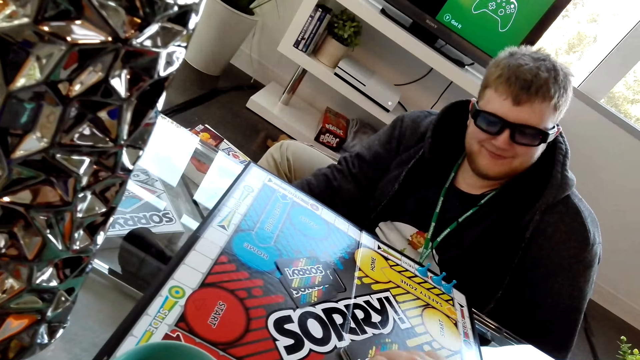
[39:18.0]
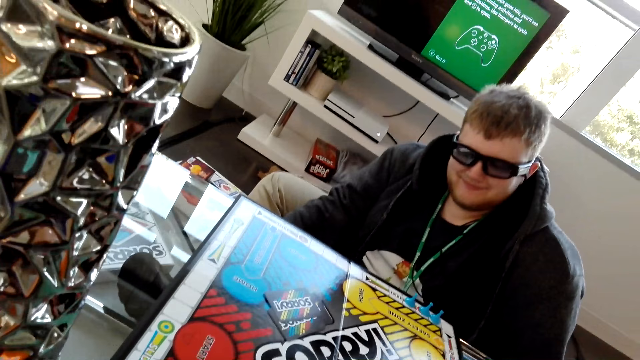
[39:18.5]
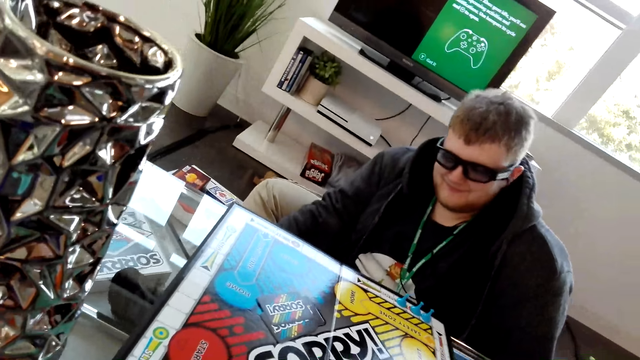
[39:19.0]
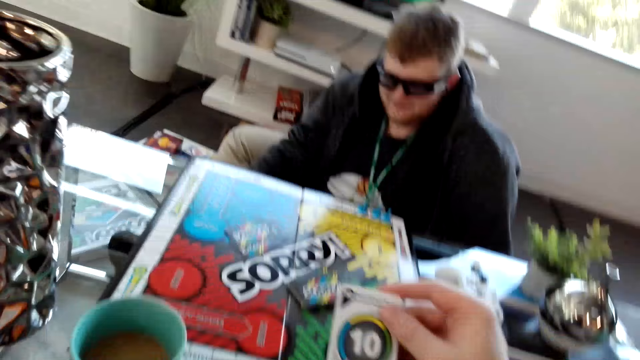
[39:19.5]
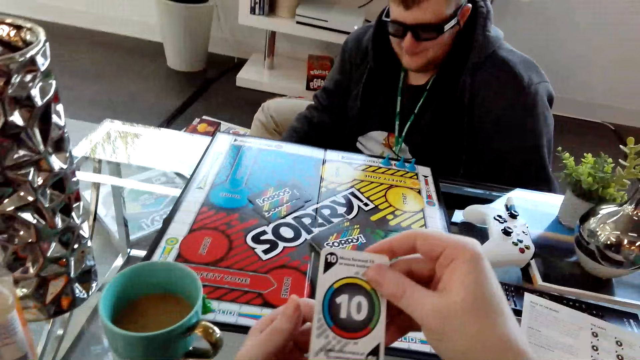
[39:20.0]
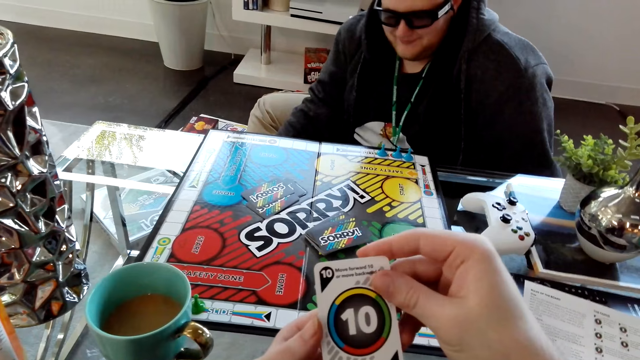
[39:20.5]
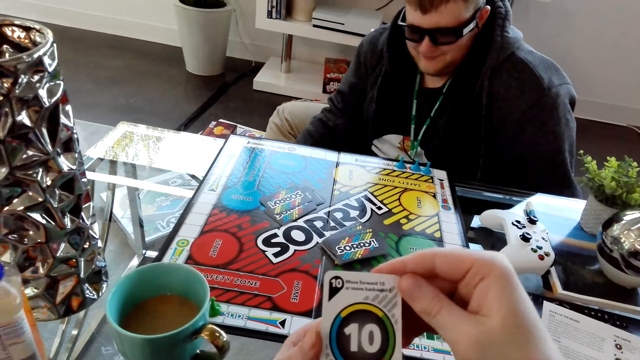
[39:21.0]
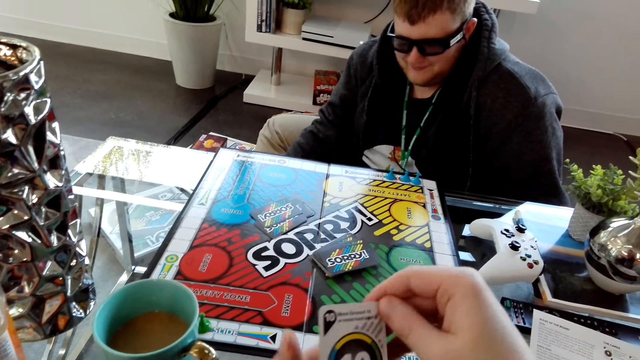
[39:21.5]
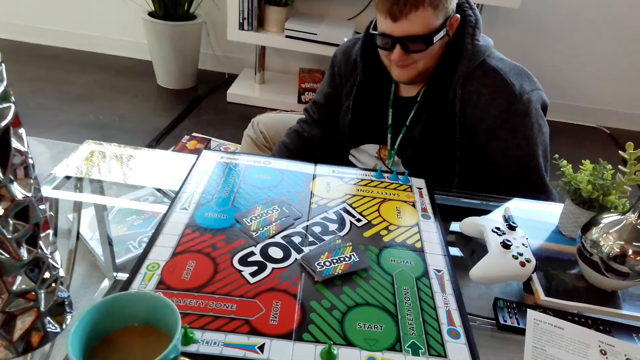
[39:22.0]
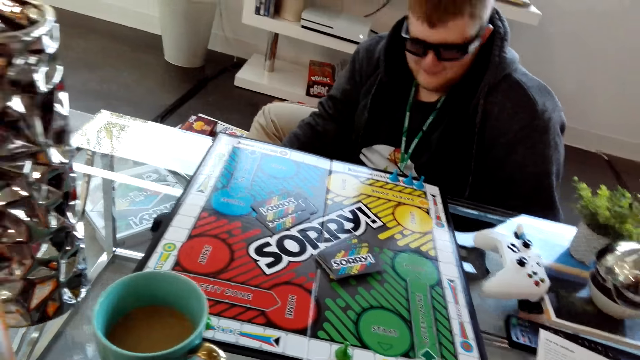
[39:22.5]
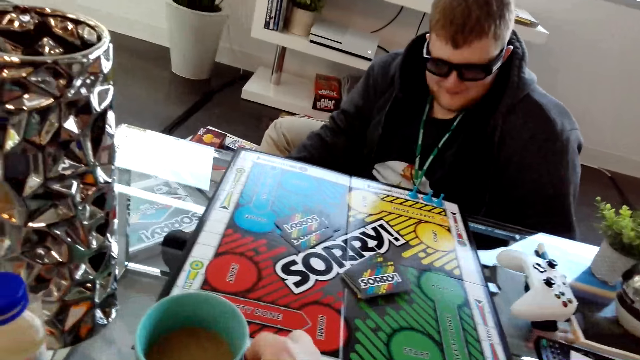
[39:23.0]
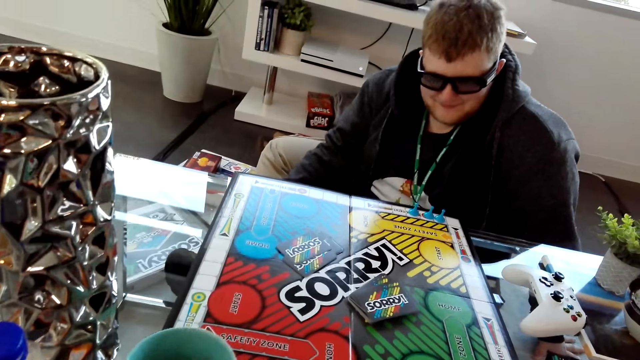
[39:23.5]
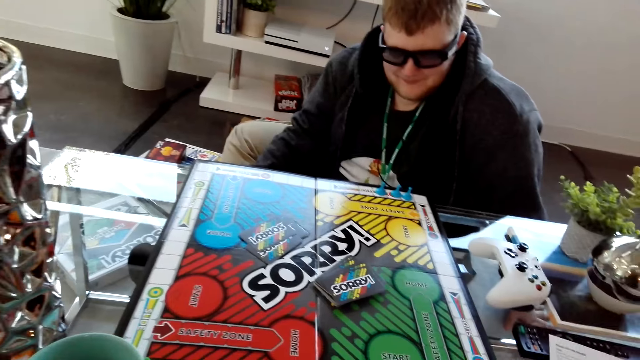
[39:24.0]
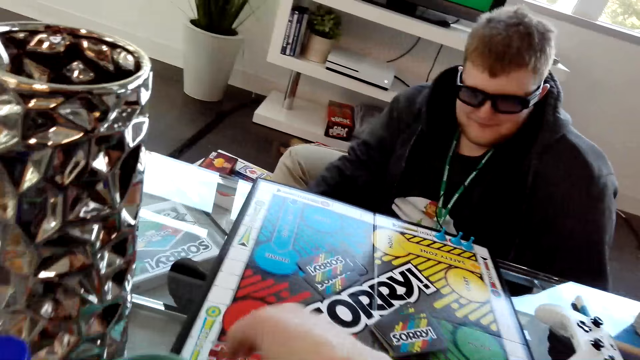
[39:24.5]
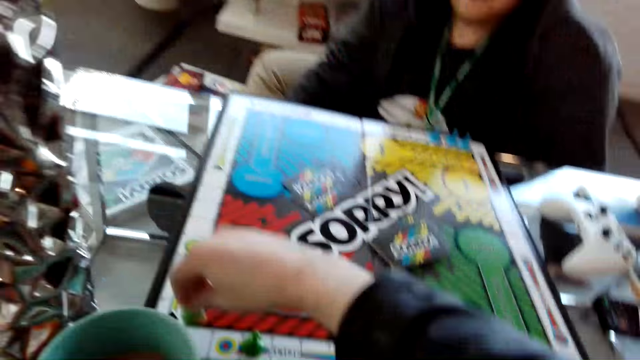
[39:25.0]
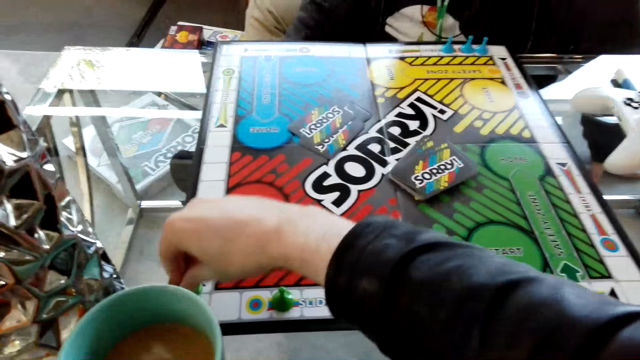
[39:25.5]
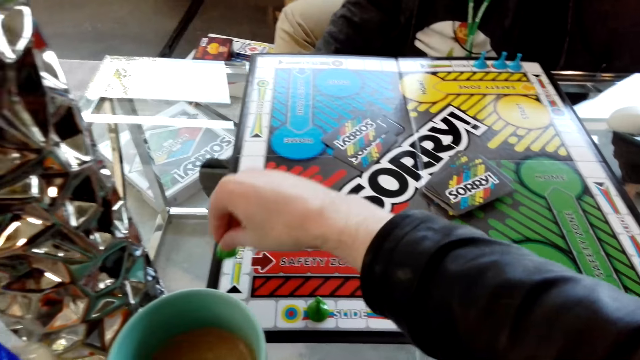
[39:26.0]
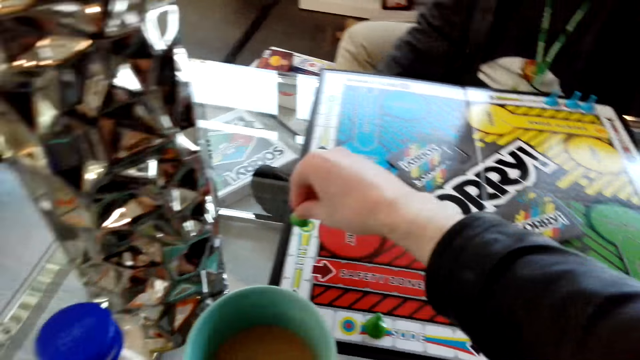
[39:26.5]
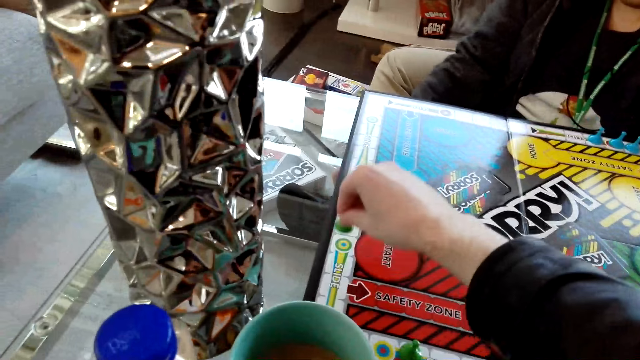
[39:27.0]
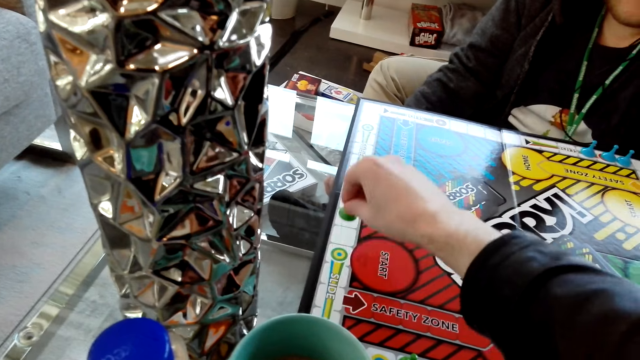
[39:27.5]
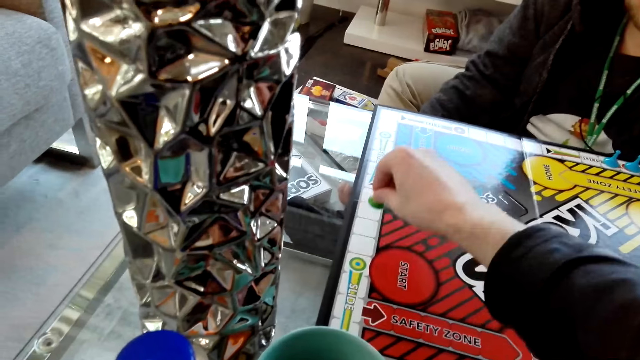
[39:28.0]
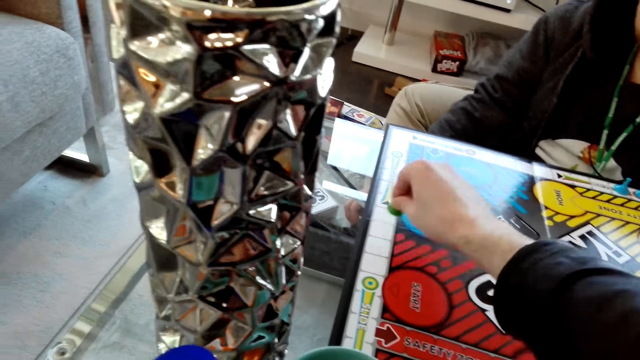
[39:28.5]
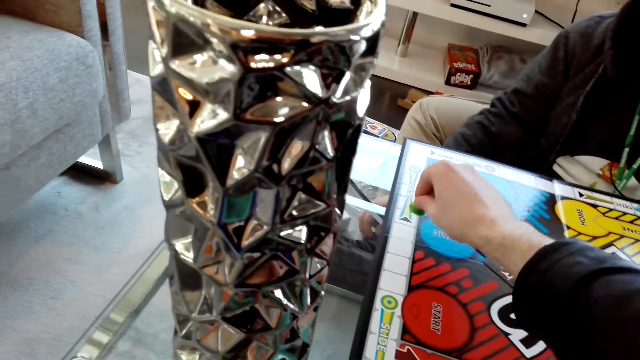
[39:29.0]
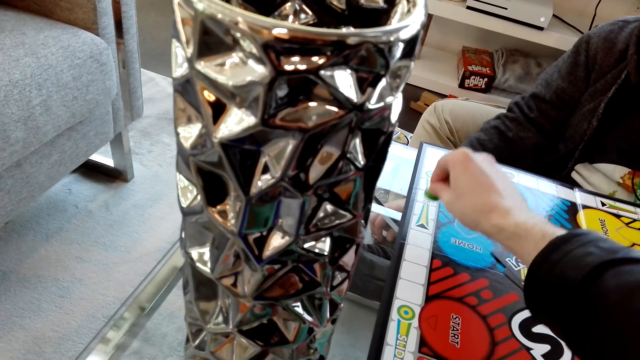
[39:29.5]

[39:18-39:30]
The camera wearer picks a card from the Sorry board. They read information on the card. They move the pawn on the Sorry board.

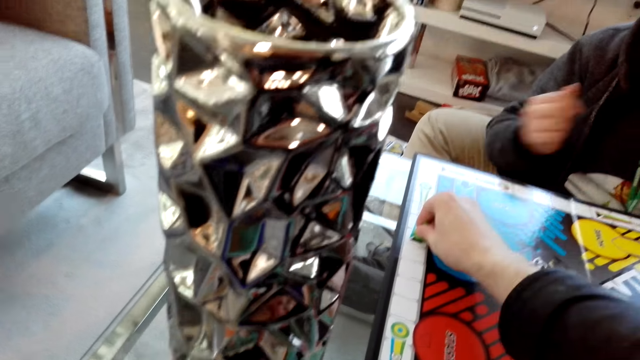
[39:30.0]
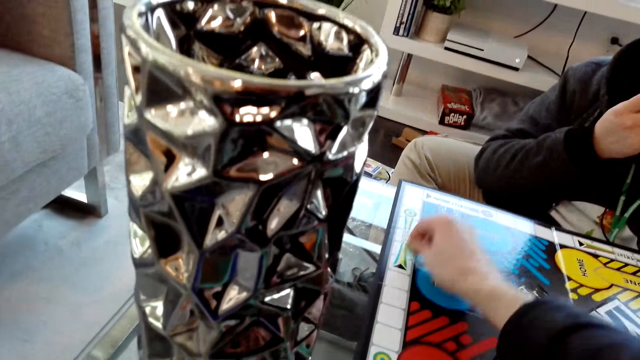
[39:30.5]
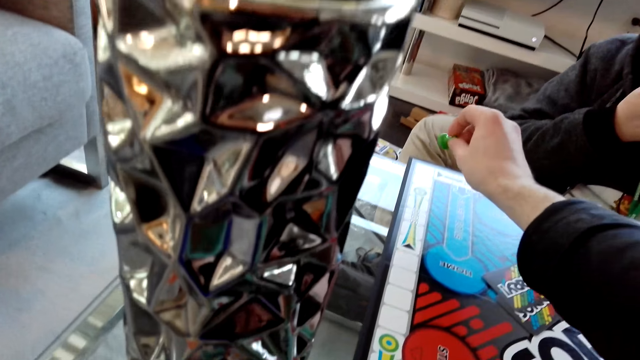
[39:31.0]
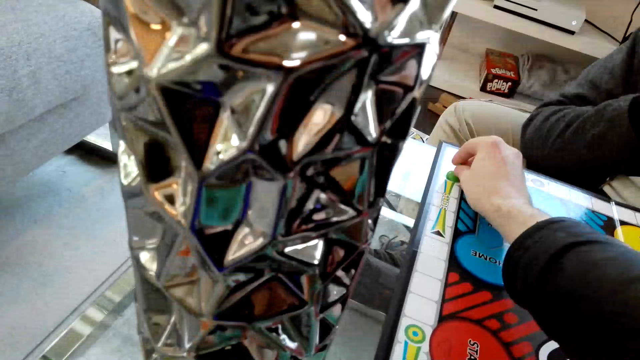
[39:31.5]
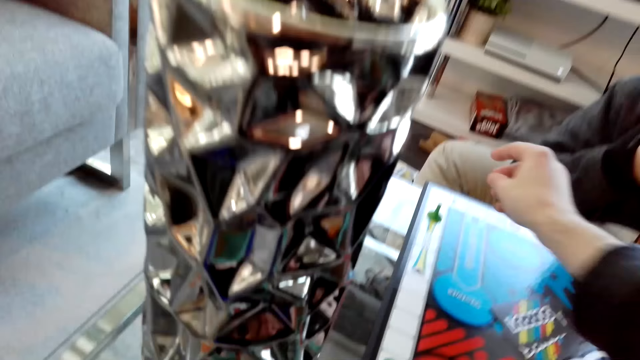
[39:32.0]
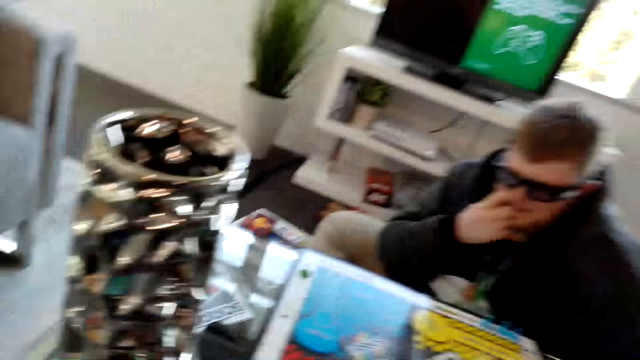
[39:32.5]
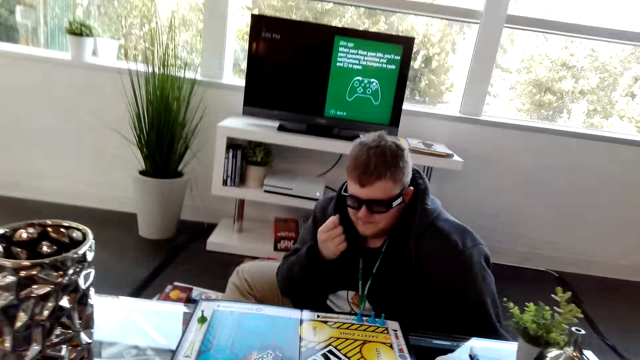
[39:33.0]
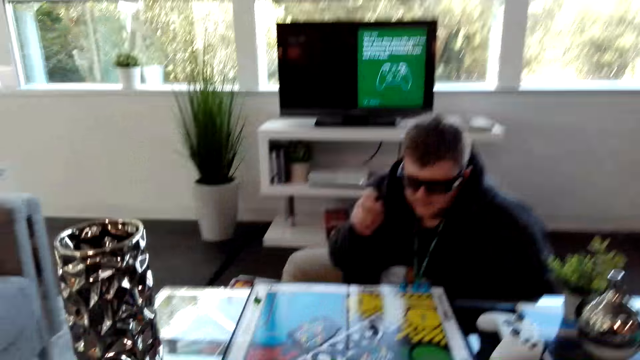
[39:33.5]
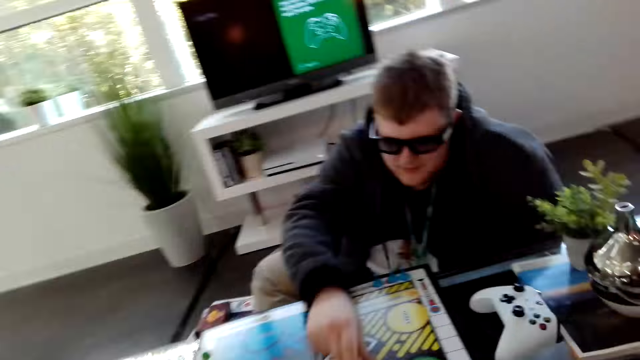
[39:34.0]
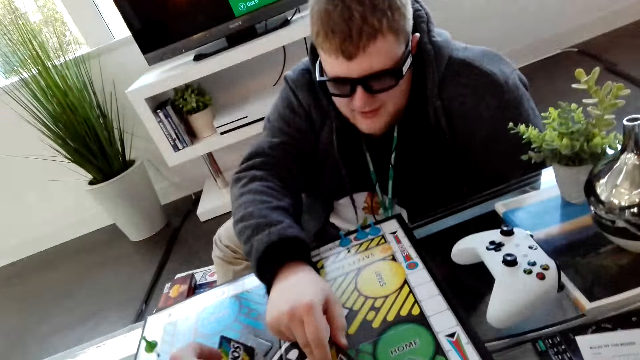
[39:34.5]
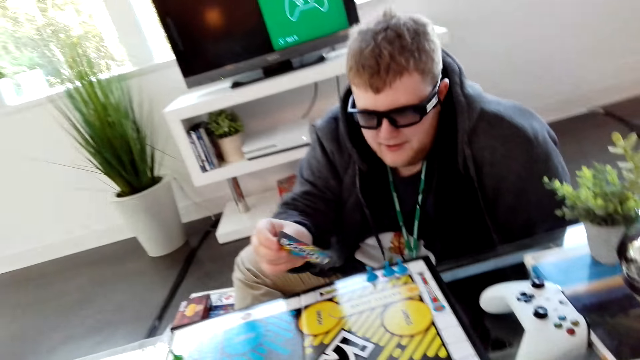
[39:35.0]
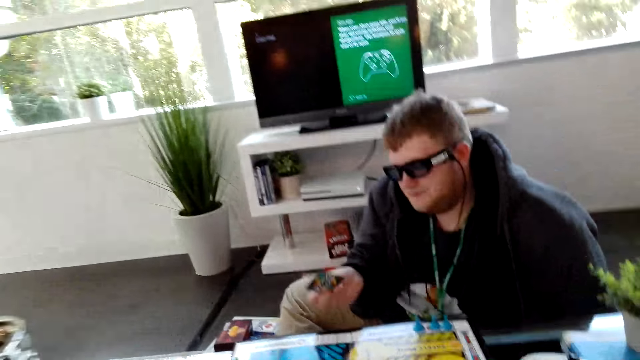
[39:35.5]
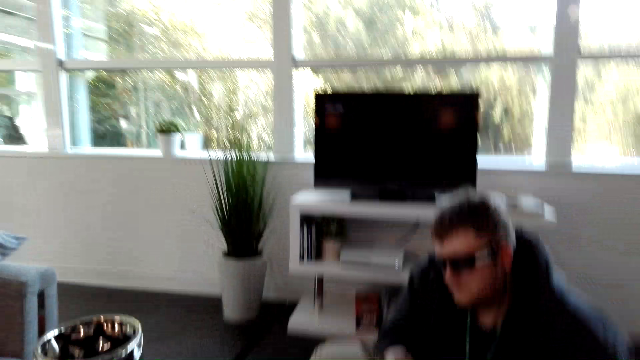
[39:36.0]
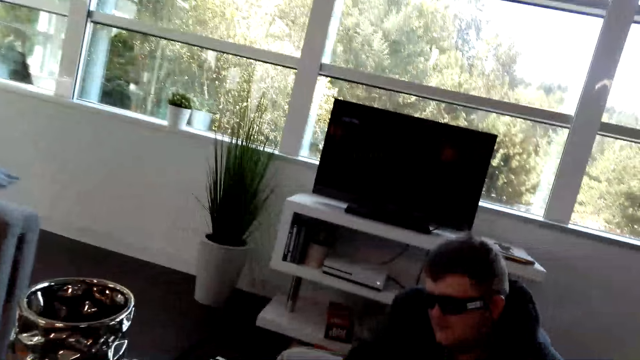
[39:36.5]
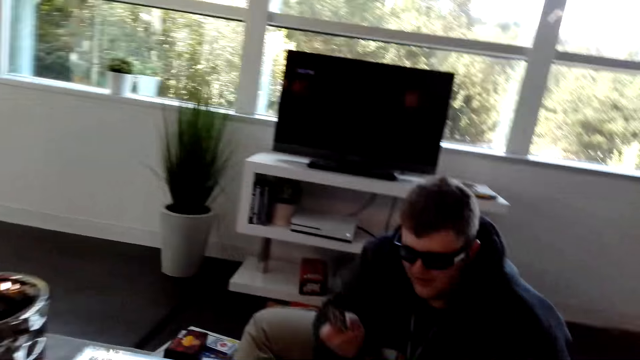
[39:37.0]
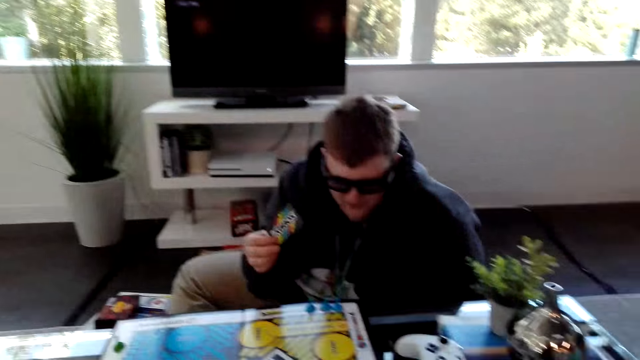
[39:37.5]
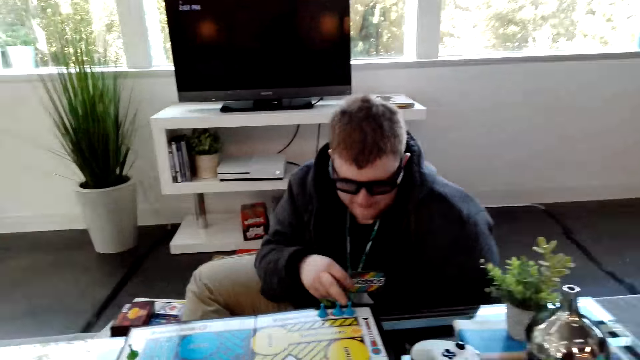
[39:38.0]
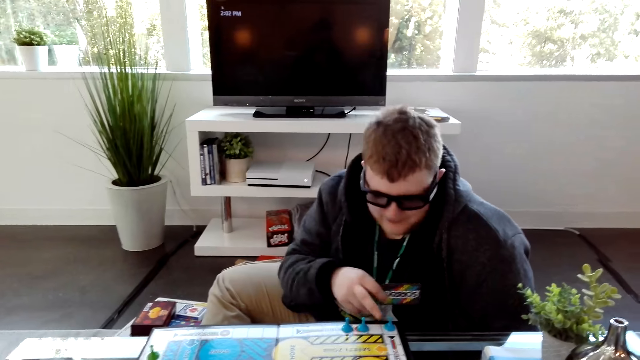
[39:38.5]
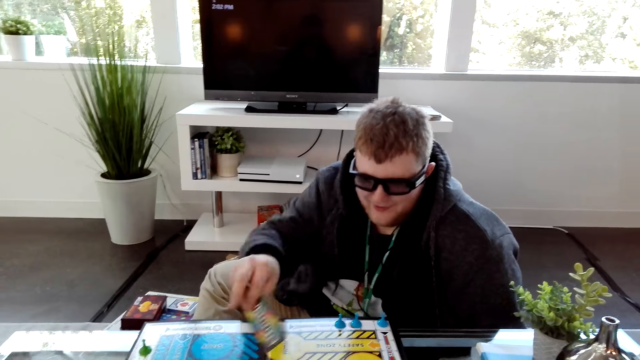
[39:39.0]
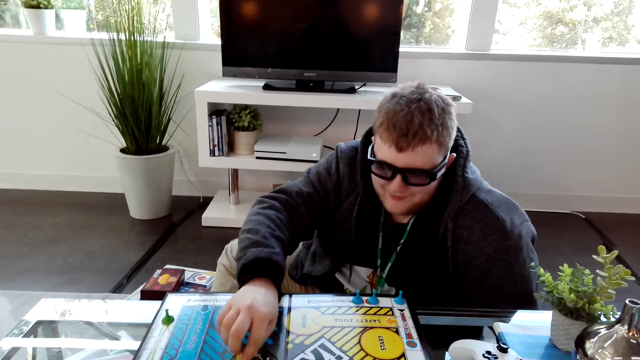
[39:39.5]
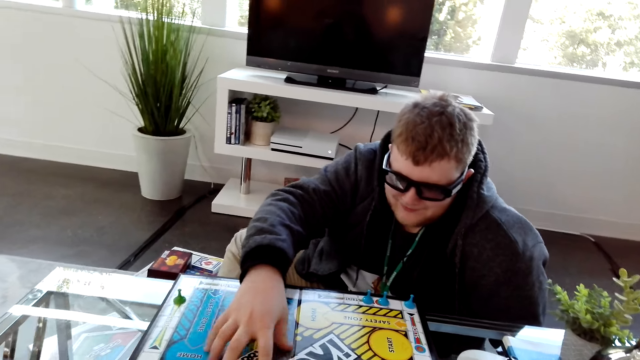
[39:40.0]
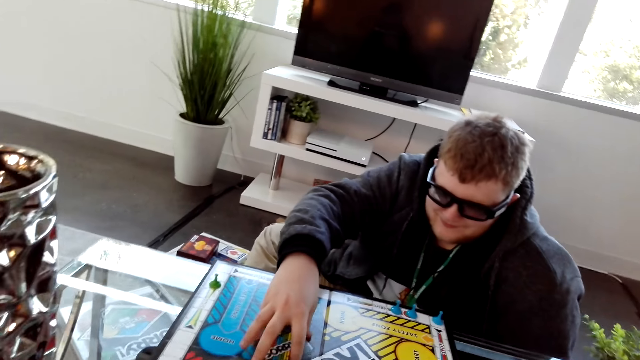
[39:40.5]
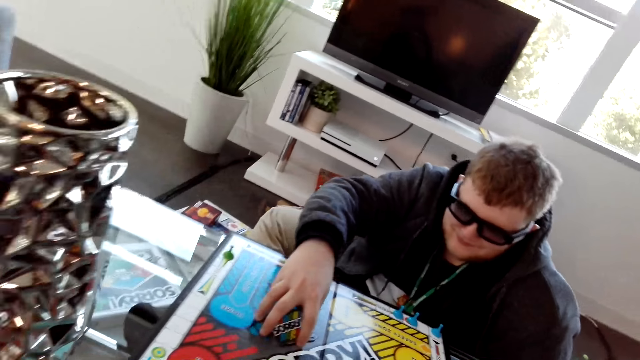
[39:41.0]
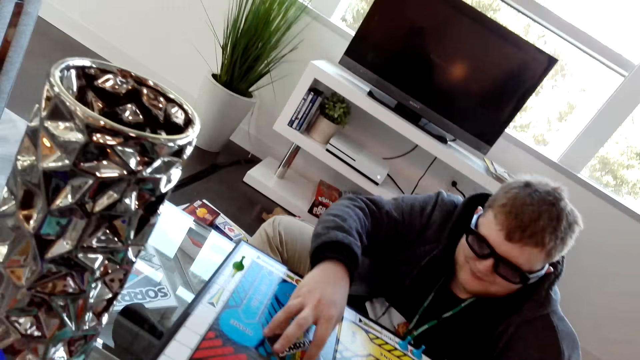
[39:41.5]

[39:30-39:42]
A man rubs his nose with his finger. The man picks up a card from the Sorry board and reads the information on the card. The man moves the pawn on the Sorry board and places the card on the Sorry board.
